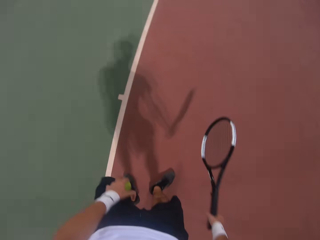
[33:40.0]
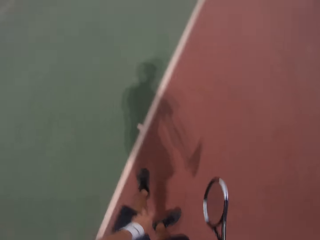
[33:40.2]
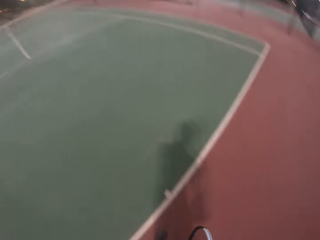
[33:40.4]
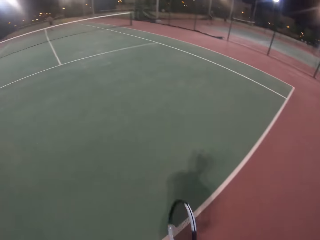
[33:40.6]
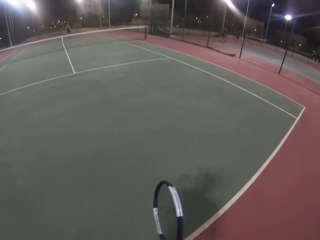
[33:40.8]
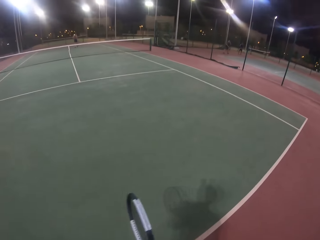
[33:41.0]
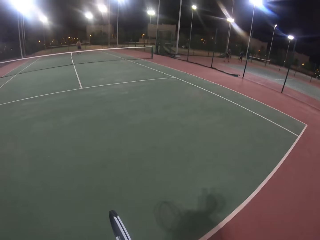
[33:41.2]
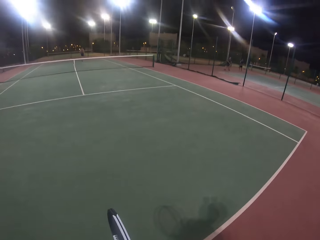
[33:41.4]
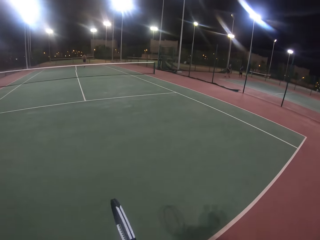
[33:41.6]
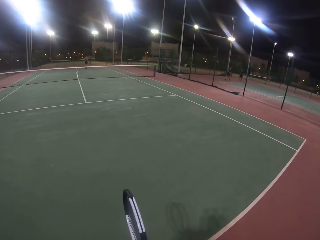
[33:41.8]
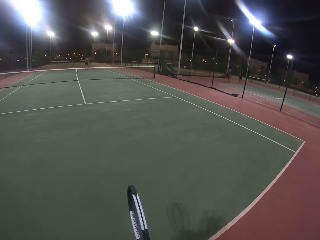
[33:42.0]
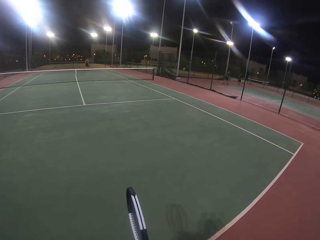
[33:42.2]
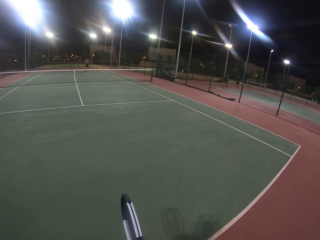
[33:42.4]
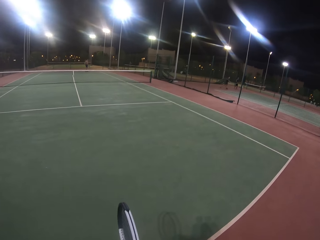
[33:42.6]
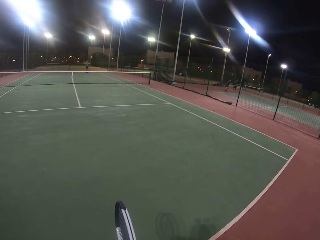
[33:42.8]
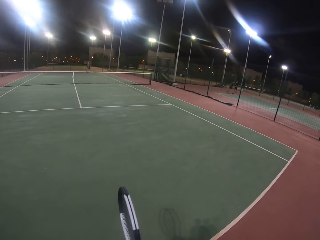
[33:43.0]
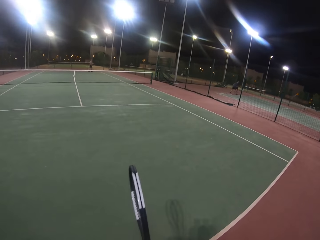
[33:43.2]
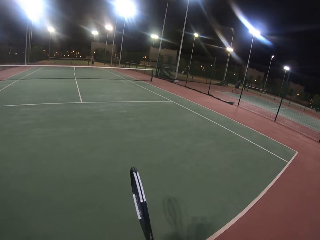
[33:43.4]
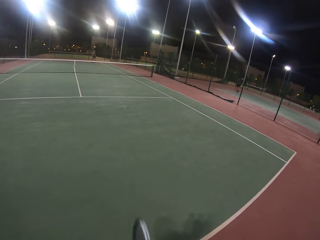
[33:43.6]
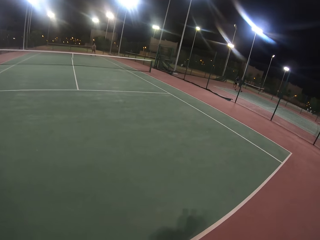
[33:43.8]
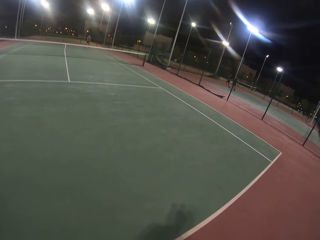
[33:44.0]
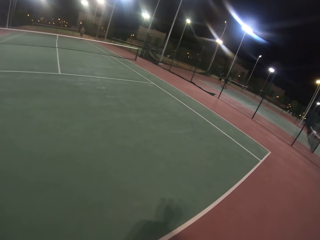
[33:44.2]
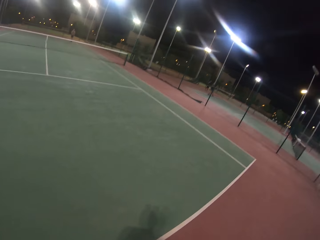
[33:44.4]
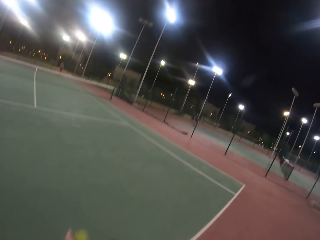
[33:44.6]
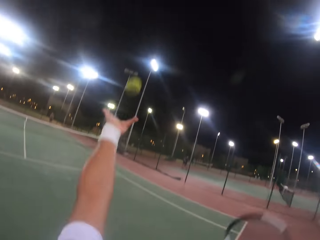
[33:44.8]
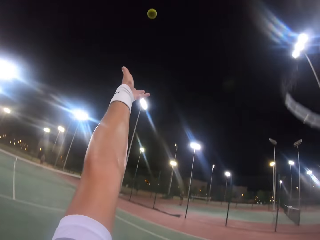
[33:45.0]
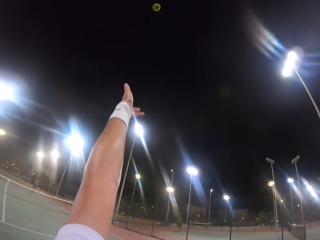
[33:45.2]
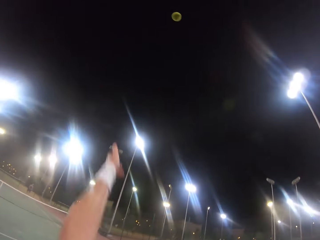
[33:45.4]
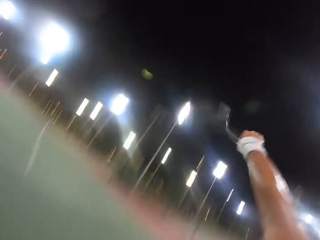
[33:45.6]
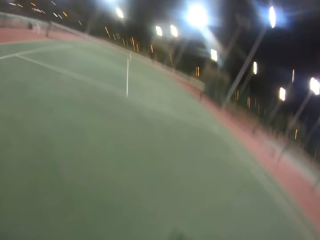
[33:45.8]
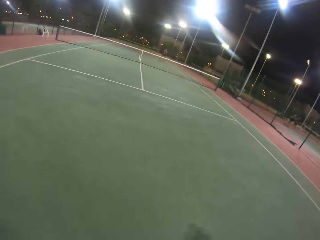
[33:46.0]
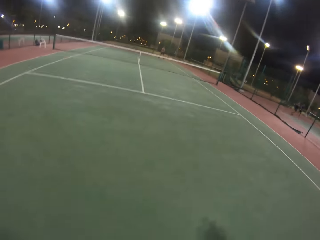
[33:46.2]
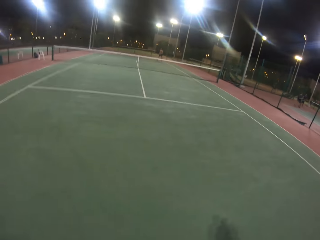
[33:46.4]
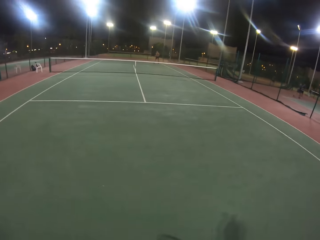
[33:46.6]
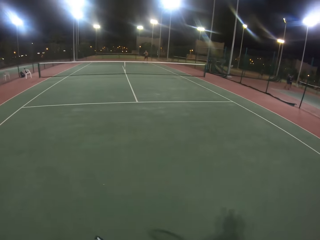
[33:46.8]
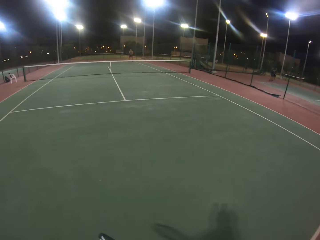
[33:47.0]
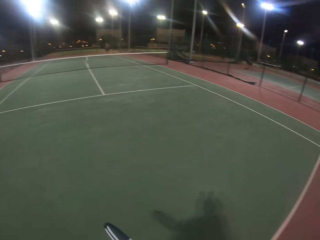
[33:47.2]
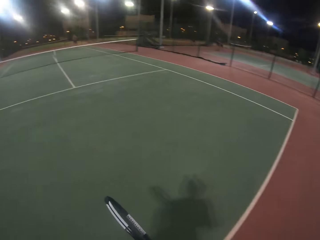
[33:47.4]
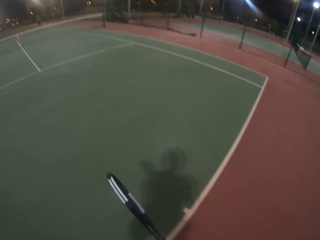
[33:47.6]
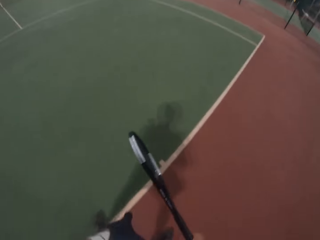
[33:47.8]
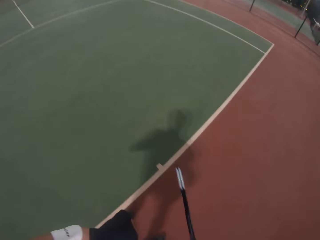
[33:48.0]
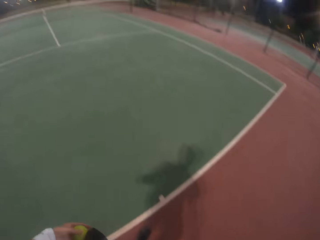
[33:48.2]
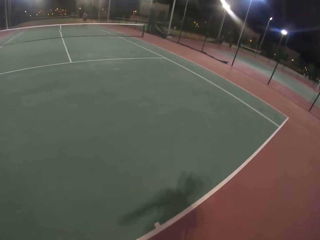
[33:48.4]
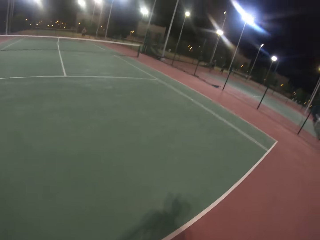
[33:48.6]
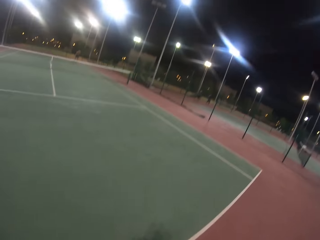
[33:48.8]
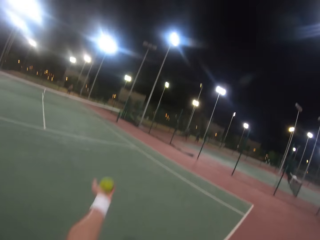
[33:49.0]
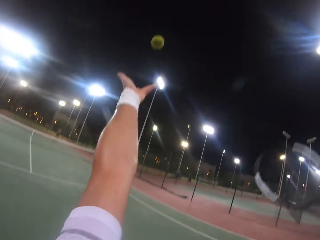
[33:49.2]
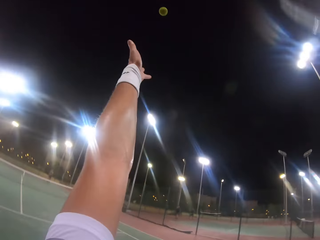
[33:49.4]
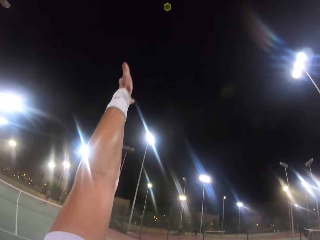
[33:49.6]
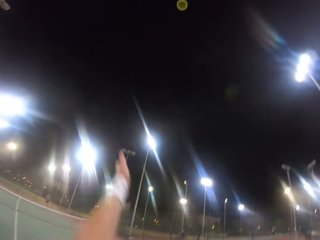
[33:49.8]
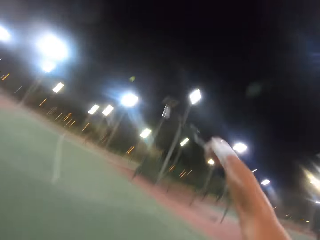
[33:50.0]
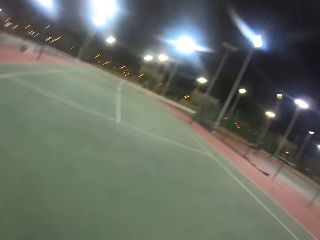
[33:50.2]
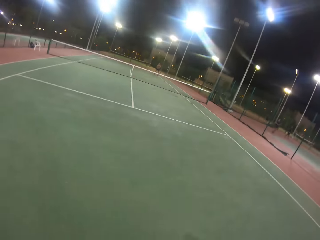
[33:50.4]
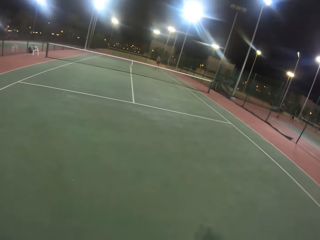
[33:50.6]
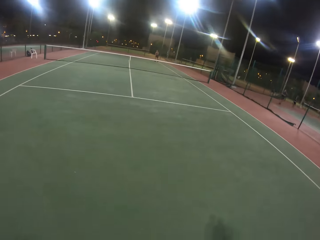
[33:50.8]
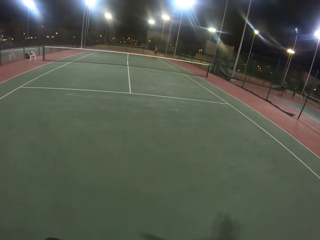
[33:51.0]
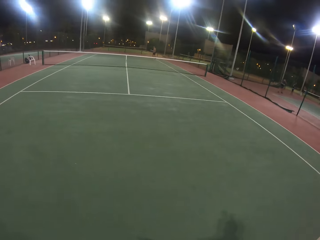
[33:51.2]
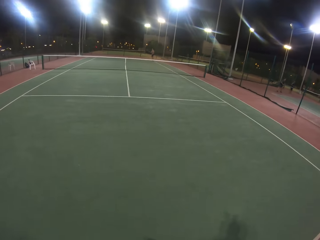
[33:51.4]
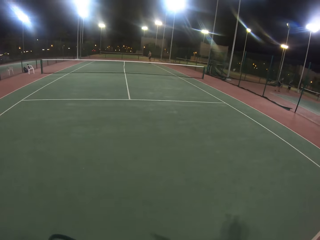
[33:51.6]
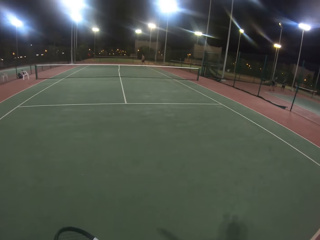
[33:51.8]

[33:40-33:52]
The camera wearer catches the ball. They throw a yellow tennis ball in the air. They hit the ball with a badminton racket. The camera wearer and a person play the tennis game. The person hits the ball with a badminton racket. The camera wearer throws the ball up. They hit the ball with the badminton racket.

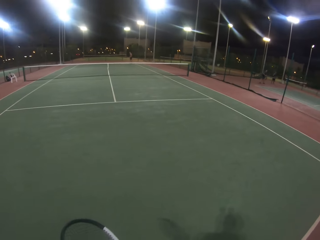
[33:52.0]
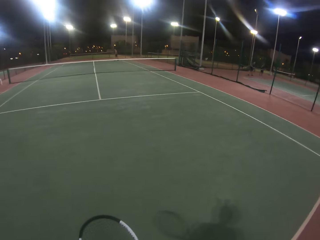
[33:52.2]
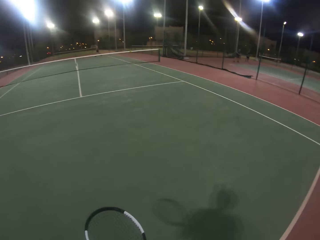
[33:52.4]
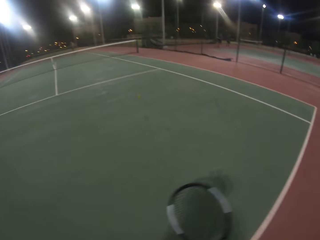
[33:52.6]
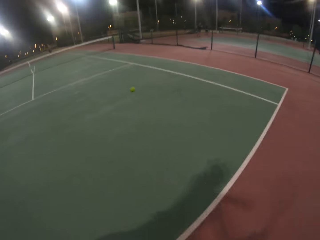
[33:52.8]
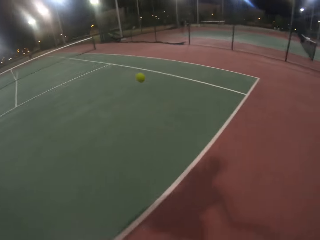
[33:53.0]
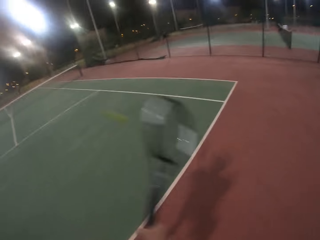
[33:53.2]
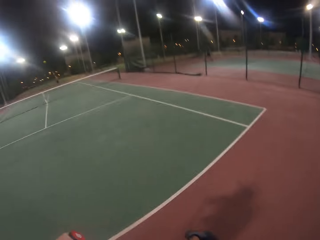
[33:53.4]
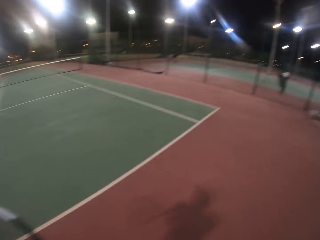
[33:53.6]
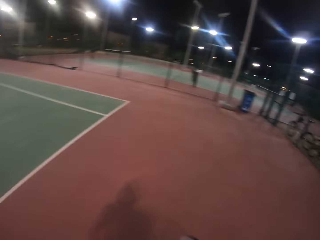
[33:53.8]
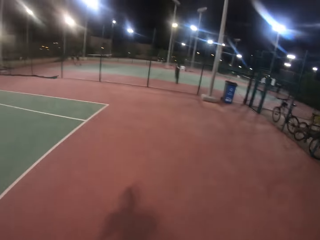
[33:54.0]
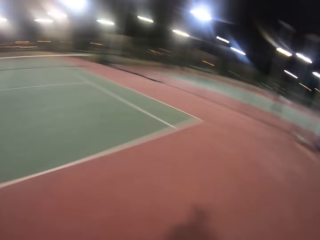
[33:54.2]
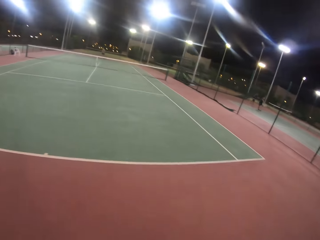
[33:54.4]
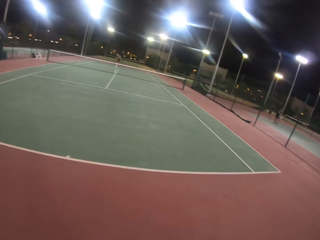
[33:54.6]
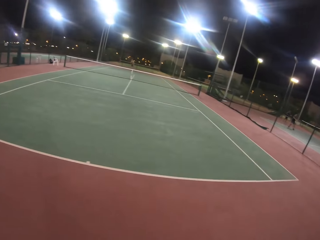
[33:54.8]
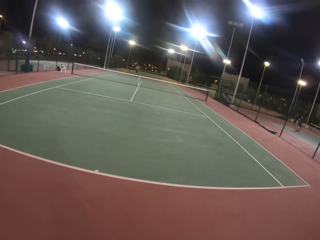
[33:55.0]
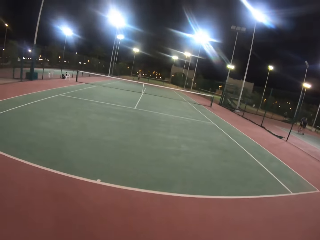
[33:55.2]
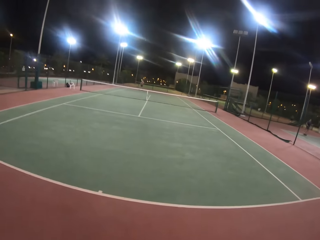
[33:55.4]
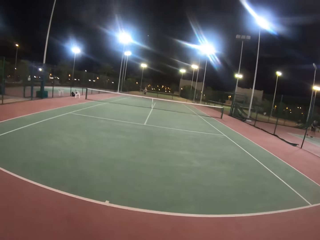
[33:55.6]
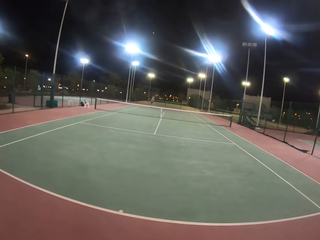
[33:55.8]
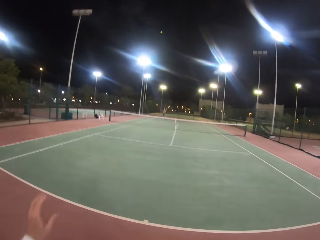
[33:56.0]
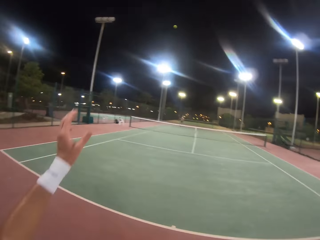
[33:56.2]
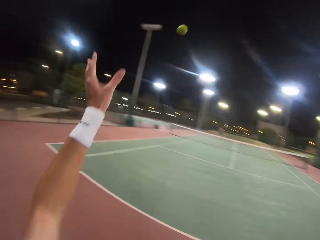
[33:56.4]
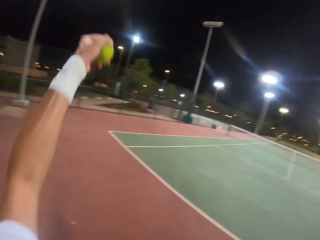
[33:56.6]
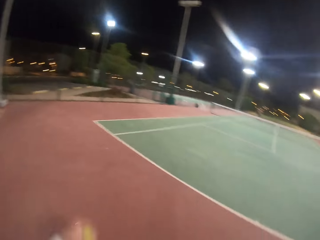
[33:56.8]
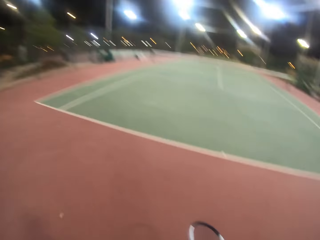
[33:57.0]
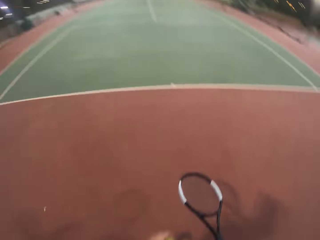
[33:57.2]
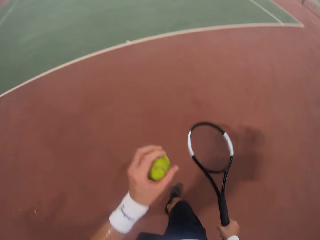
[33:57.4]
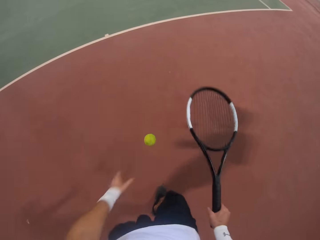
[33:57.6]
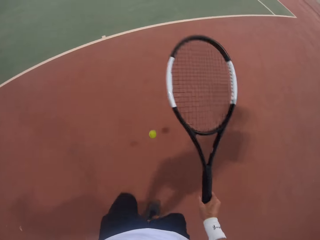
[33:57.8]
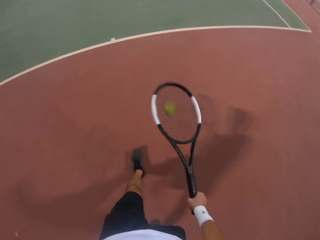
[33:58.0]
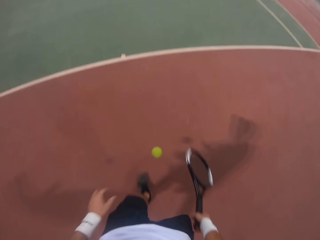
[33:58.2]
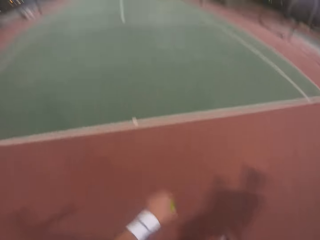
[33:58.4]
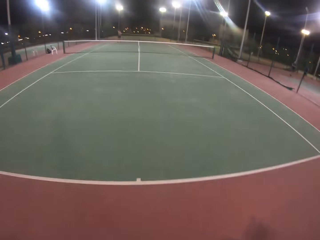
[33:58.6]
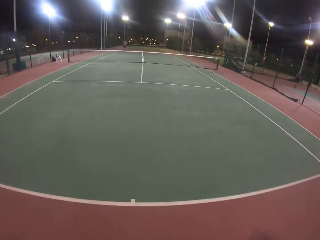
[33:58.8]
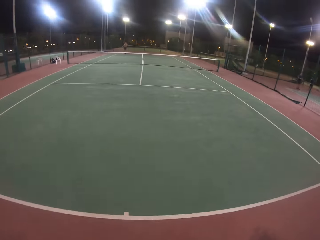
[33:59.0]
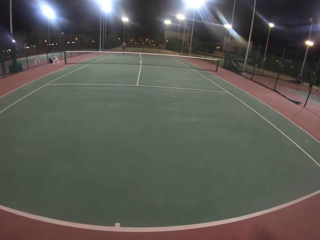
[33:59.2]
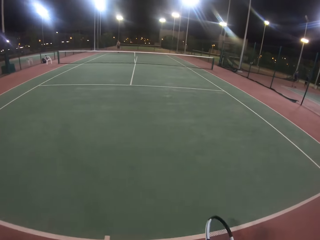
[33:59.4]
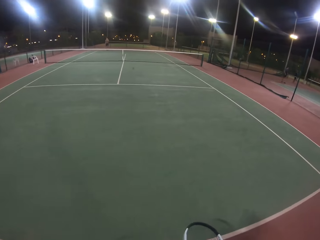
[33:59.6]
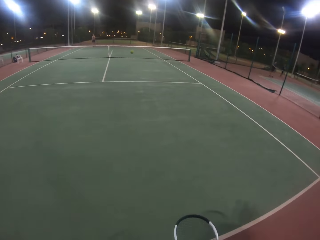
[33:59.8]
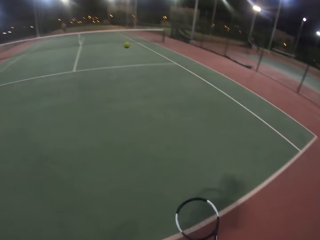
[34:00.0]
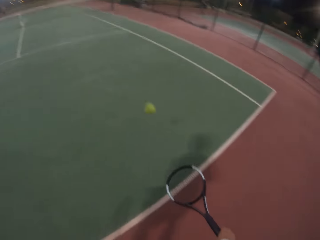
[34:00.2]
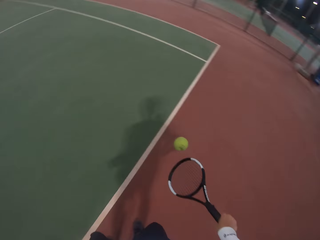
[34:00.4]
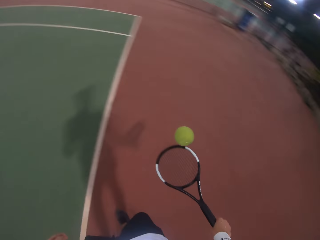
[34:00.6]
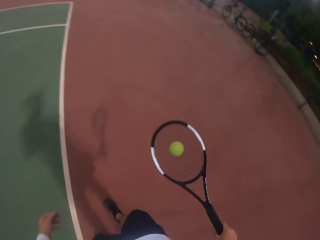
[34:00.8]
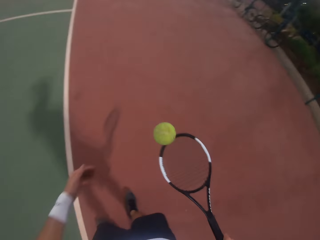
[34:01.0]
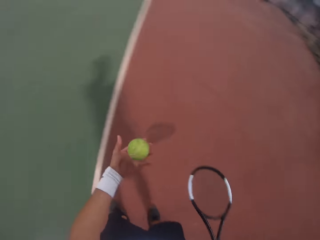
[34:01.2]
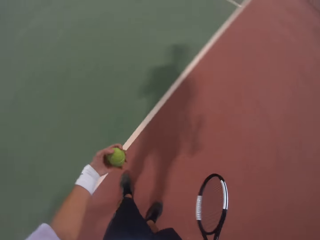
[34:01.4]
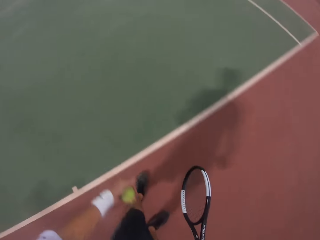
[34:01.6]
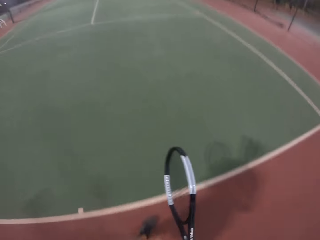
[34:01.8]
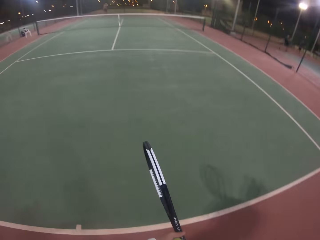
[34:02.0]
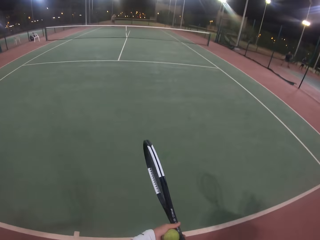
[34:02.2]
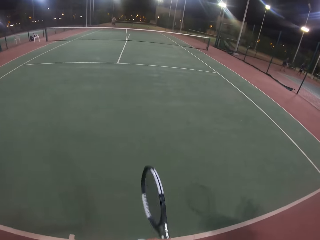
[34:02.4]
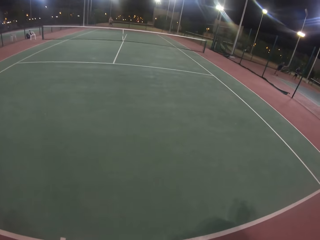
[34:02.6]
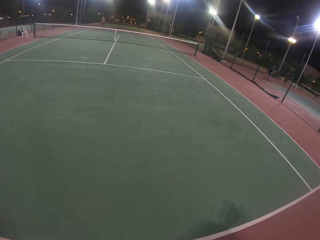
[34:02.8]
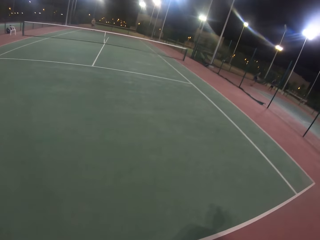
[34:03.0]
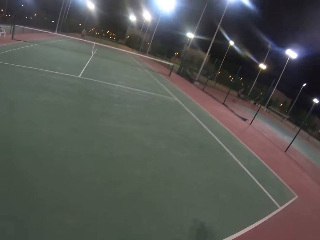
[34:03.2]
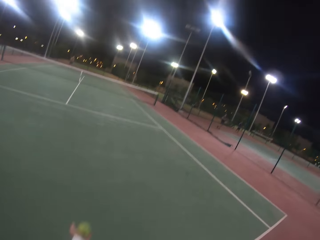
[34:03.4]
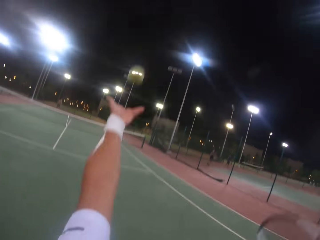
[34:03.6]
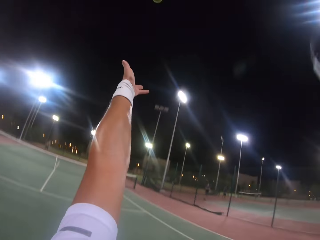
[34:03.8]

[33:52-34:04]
A man hits the ball with a badminton racket. The camera wearer hits the ball with the badminton racket. The man hits the ball with the badminton racket. The camera wearer catches the ball and bounces the ball.
